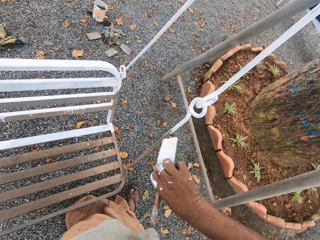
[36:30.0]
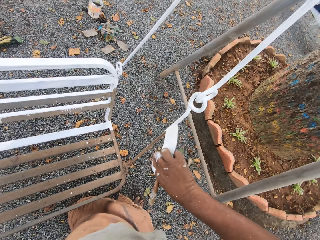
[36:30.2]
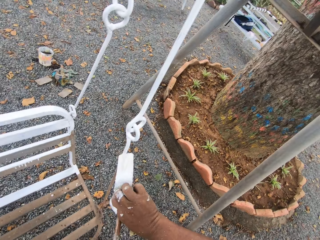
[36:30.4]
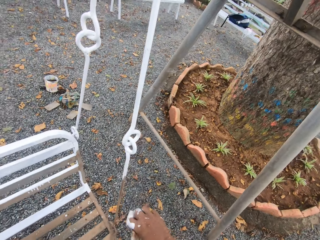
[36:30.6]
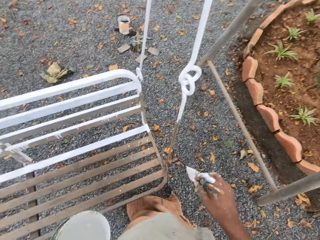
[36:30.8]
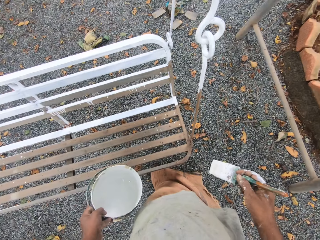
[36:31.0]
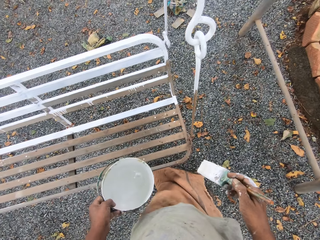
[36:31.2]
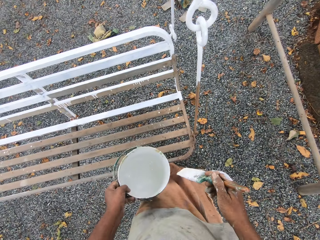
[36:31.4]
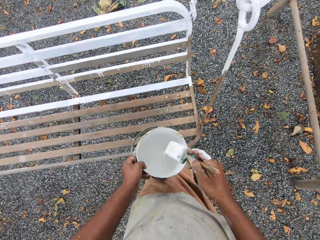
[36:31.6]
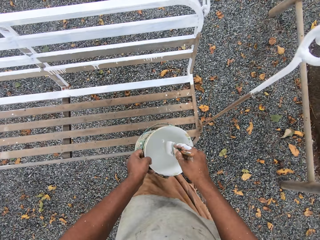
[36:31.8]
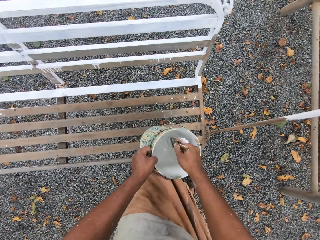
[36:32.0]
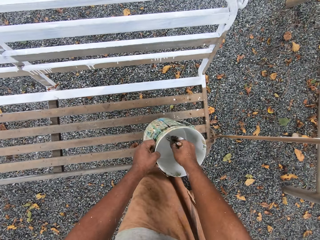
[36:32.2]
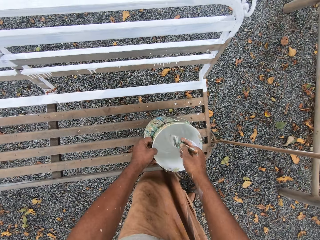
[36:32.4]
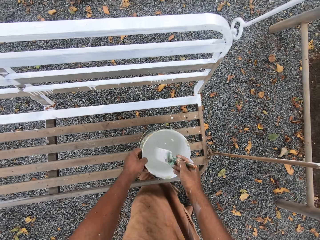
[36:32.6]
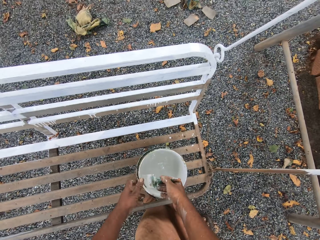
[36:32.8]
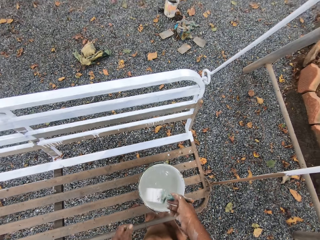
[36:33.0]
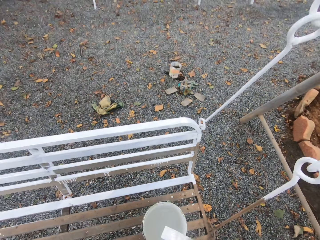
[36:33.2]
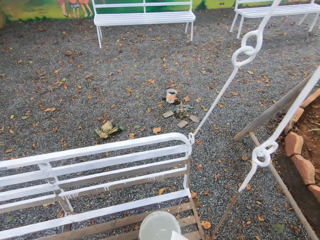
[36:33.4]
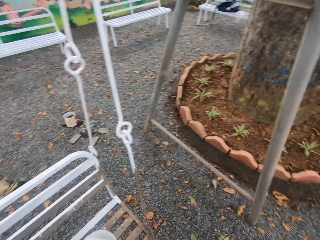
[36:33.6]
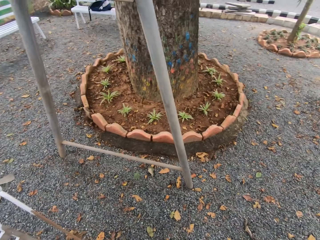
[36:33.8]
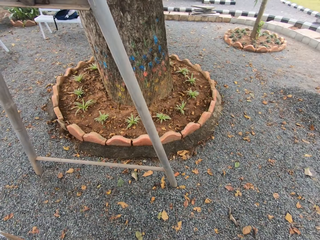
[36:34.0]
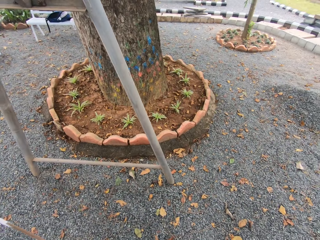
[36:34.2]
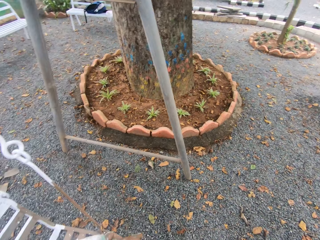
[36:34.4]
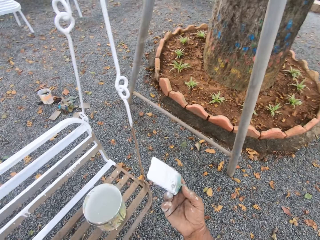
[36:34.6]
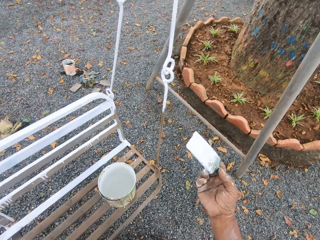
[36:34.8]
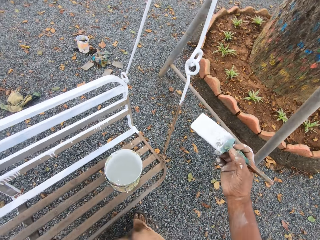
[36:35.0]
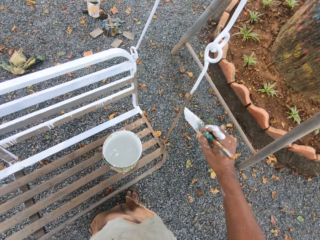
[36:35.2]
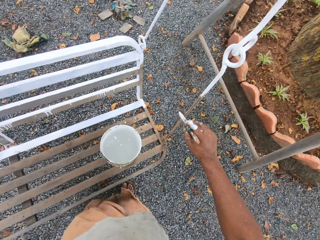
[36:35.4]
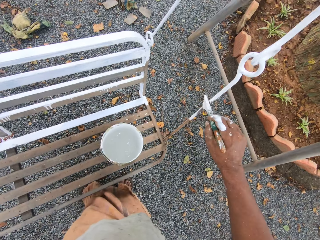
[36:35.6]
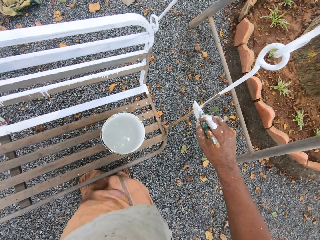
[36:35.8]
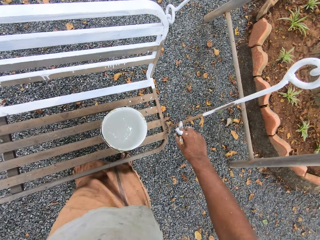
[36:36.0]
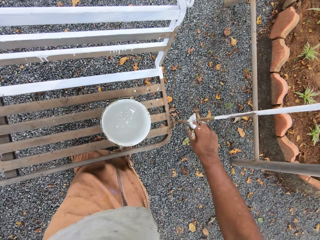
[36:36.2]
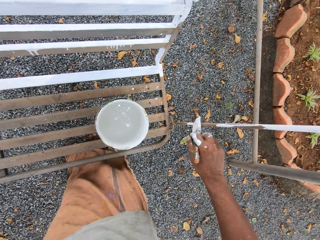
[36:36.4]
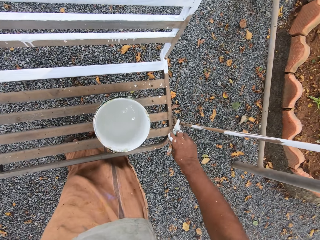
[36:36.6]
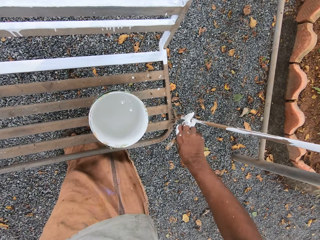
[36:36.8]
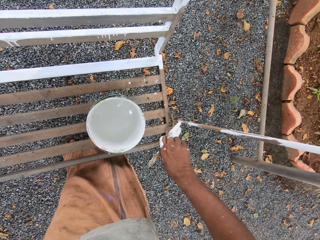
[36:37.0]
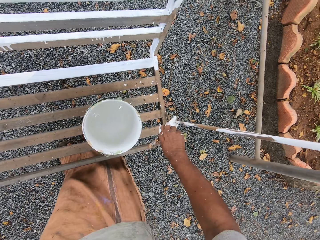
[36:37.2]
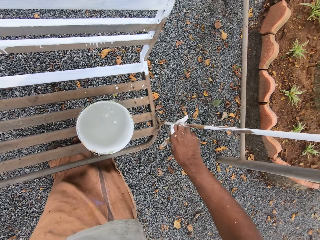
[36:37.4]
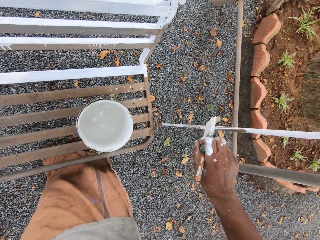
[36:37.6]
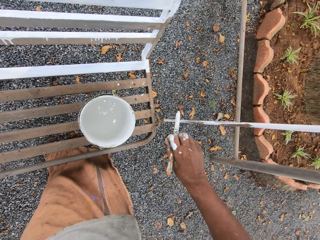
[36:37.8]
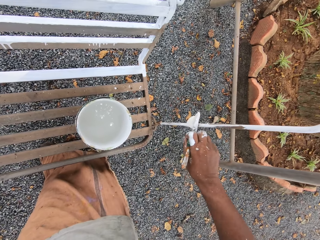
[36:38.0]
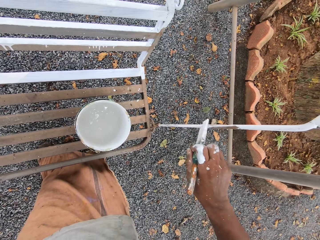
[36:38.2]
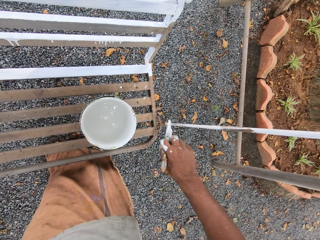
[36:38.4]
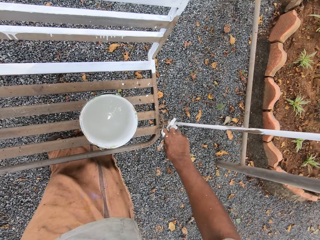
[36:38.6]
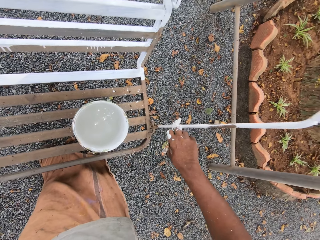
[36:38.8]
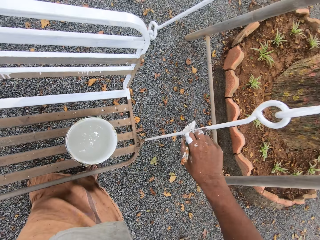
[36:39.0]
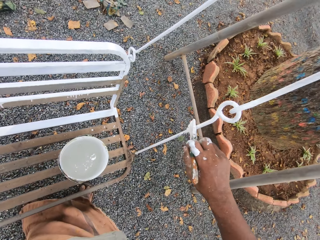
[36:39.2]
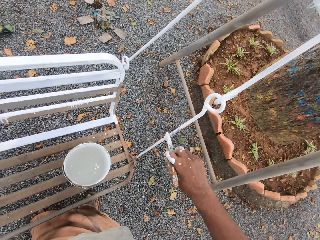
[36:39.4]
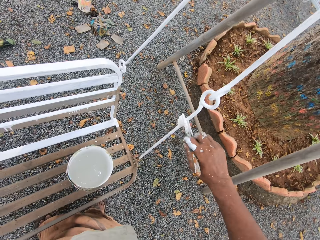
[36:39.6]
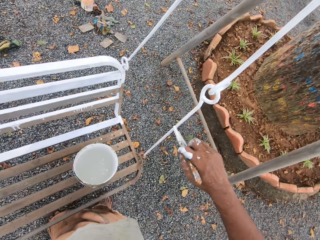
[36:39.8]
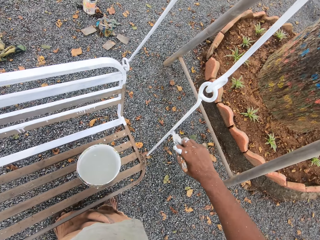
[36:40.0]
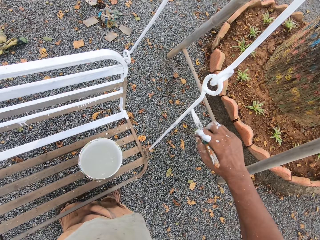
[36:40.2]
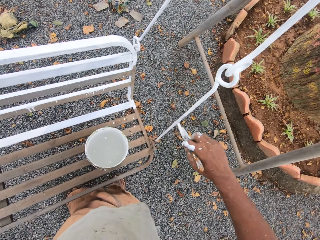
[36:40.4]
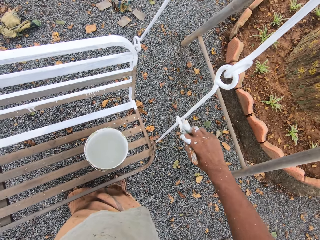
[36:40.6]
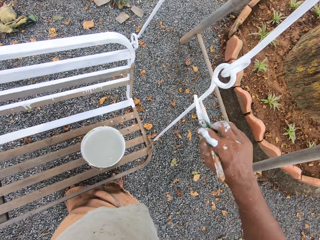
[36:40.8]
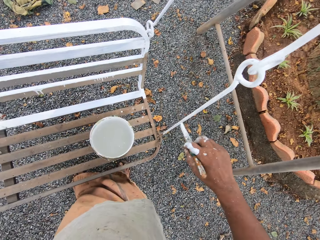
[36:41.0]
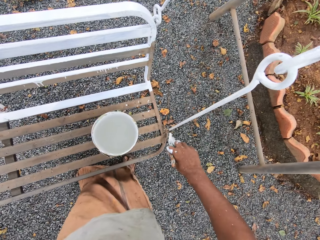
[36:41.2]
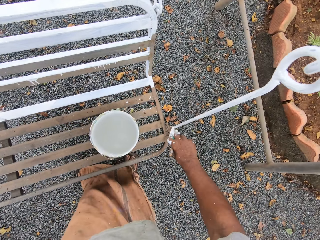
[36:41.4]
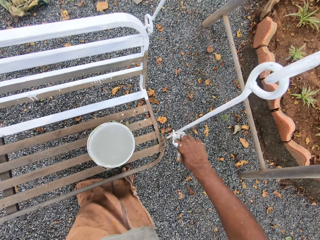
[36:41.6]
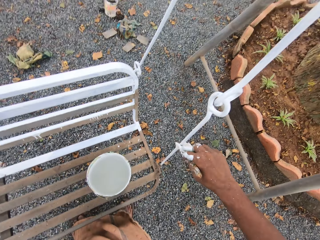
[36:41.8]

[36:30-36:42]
The camera wearer dips the paintbrush into the paint can. They place the paint can onto the swing chair. They paint the swing cord with the paintbrush.

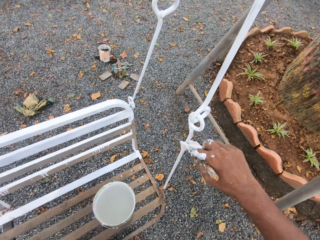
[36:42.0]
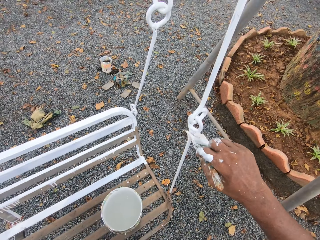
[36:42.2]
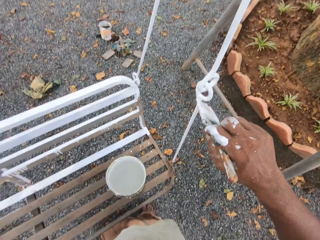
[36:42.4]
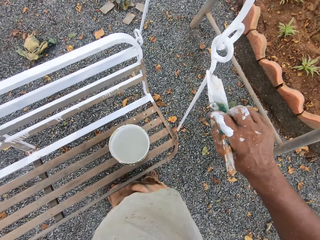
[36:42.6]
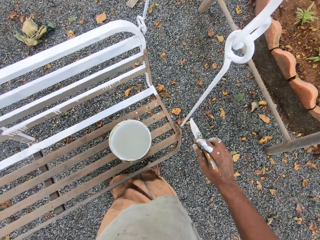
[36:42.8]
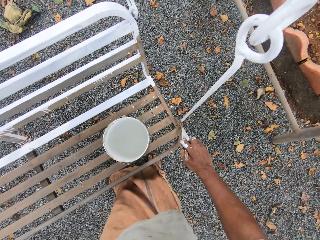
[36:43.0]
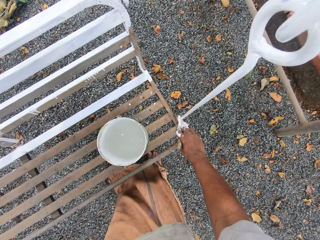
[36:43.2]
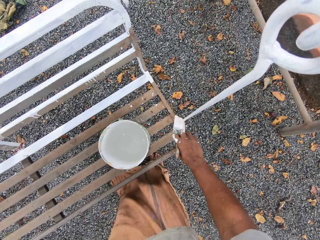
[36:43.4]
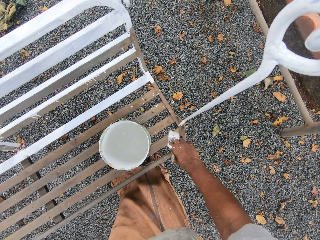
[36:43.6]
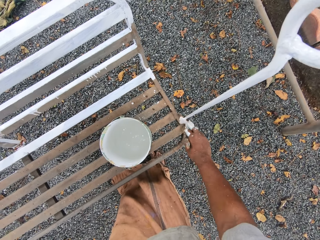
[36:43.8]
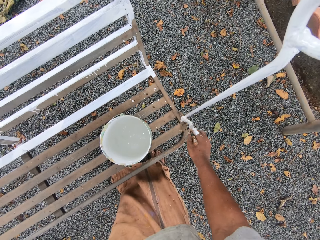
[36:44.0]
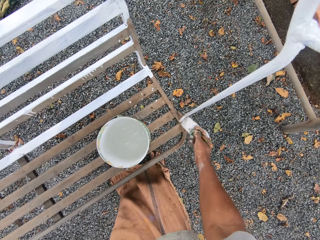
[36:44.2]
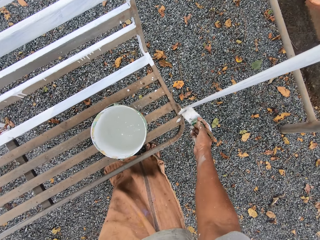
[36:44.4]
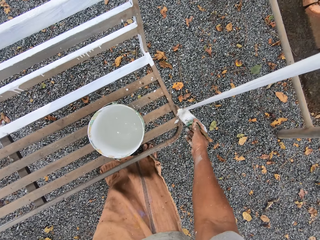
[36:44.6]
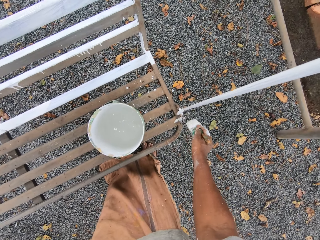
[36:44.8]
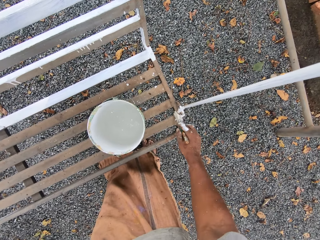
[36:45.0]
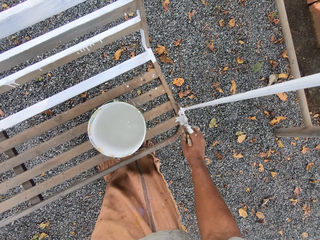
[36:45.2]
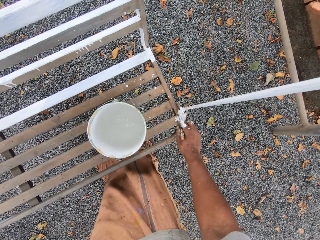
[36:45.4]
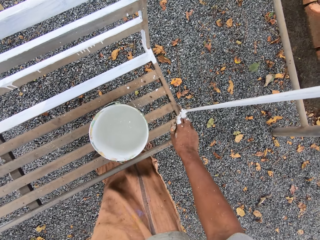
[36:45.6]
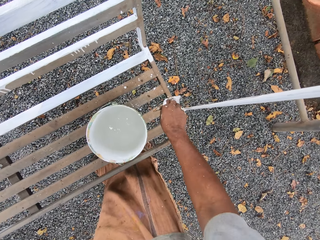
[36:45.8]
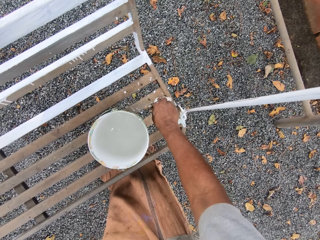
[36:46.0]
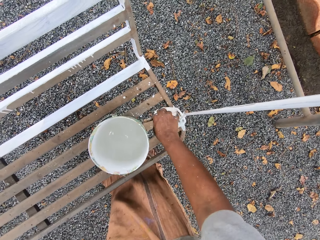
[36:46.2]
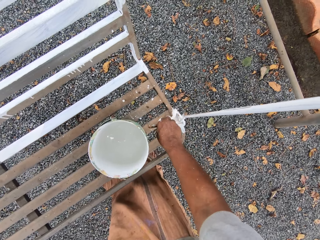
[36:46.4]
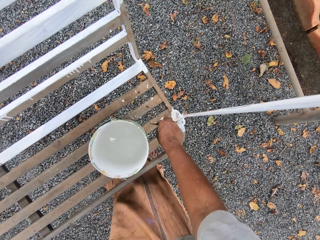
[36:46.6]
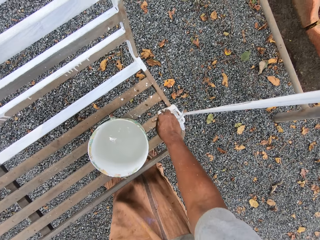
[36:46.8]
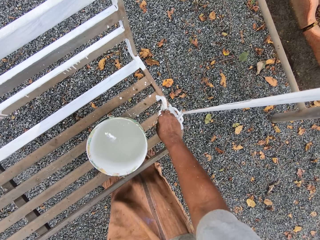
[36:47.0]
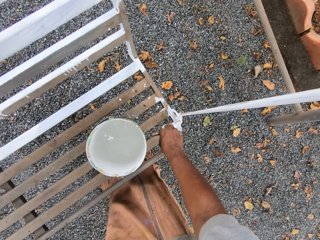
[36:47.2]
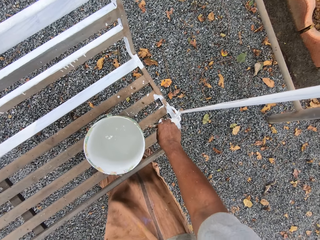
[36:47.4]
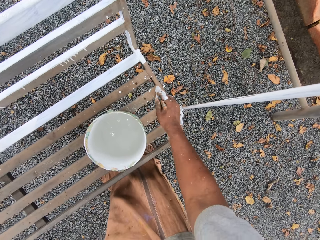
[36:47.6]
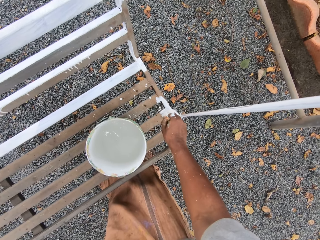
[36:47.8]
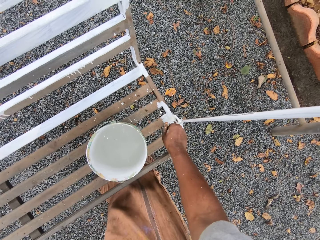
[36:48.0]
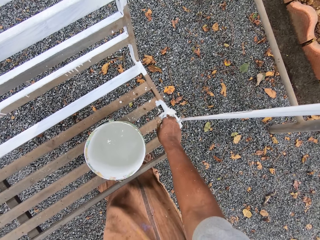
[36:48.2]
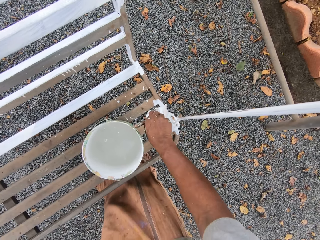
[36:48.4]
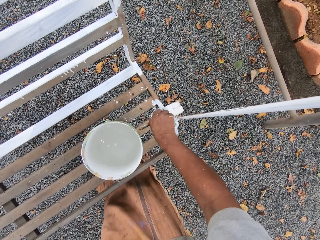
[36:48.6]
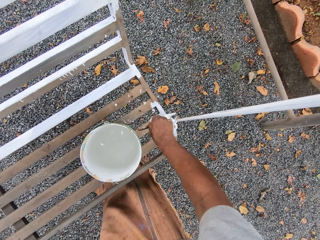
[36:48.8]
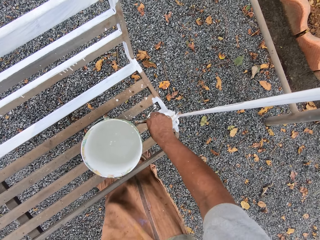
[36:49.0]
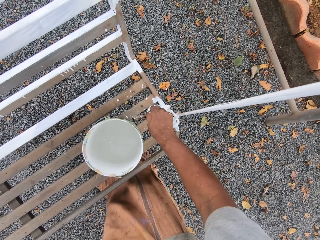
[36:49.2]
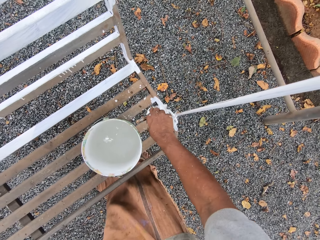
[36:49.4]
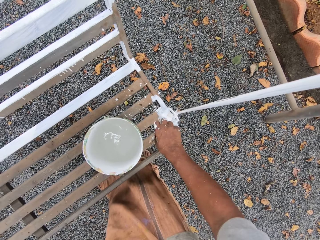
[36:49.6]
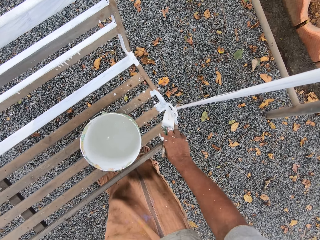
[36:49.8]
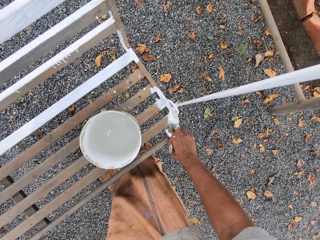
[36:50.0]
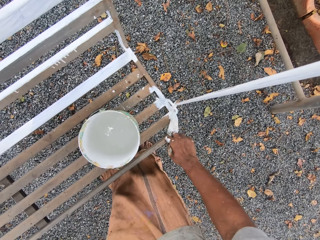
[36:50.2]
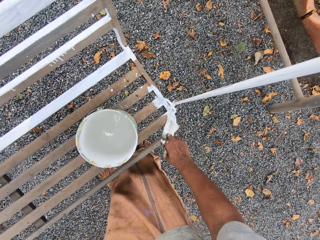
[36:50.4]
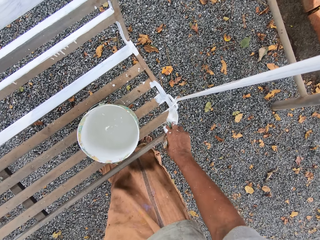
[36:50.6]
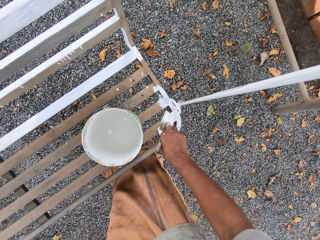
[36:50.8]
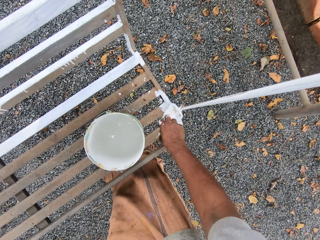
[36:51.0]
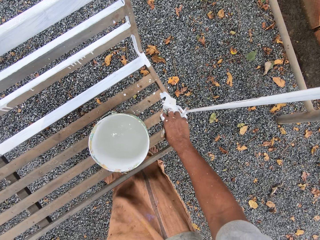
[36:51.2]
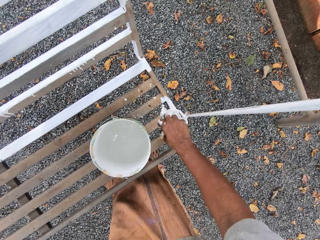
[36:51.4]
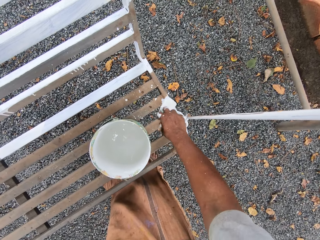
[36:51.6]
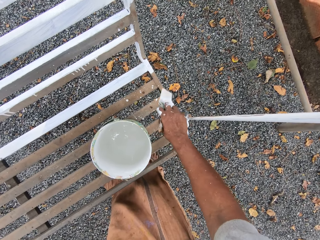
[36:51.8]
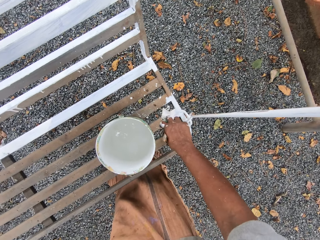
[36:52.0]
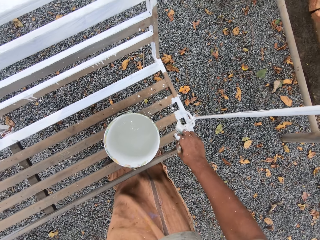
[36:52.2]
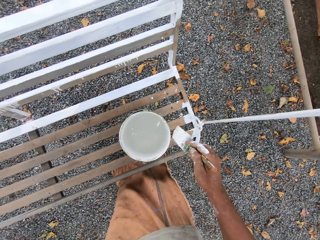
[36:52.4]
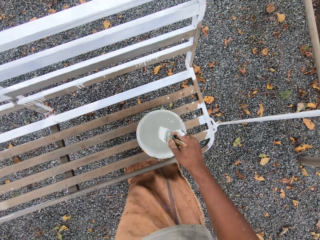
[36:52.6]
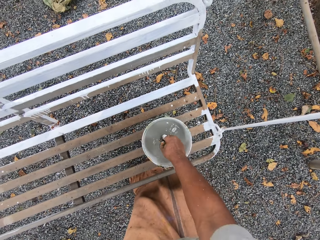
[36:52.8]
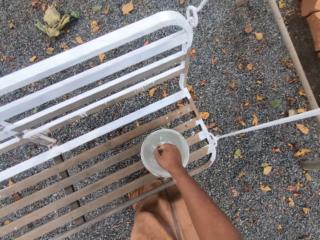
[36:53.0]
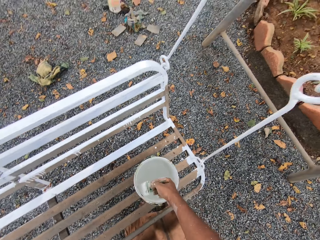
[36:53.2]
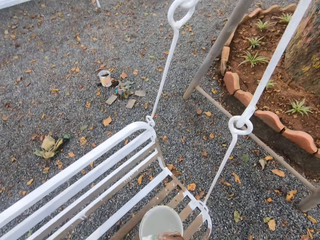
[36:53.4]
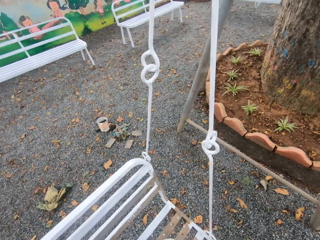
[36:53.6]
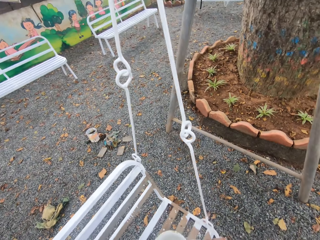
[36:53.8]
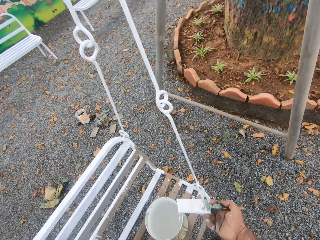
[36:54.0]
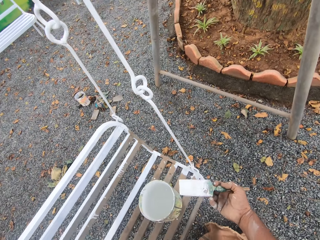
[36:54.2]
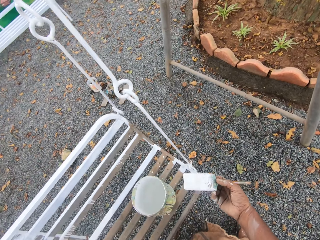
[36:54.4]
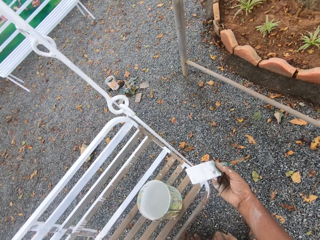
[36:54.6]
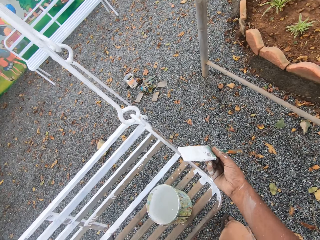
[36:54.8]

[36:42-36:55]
The camera wearer dips the paintbrush into the paint can.
